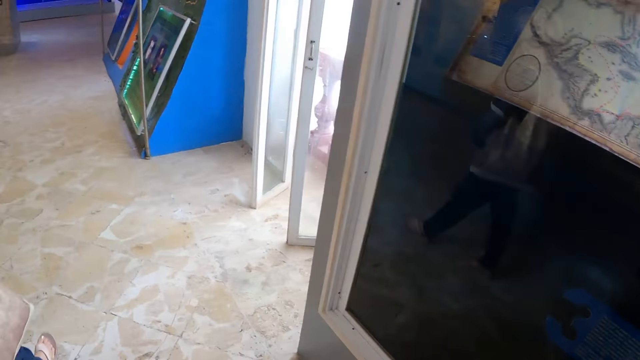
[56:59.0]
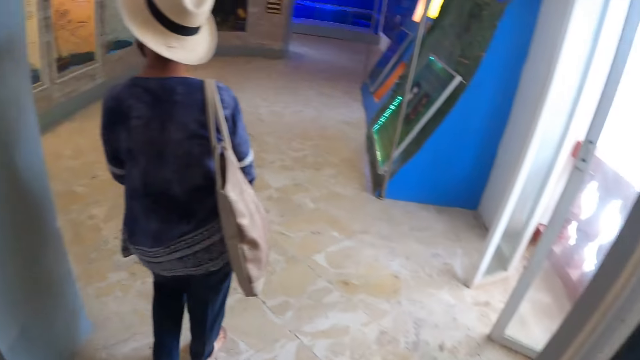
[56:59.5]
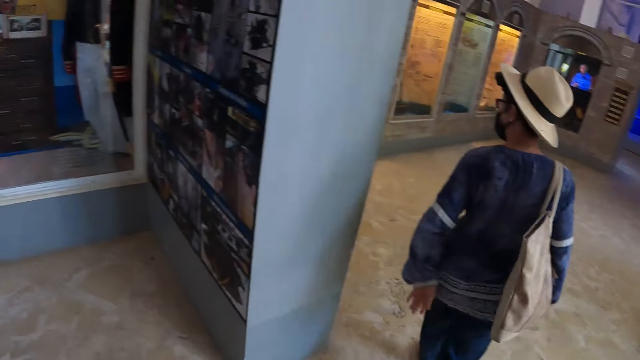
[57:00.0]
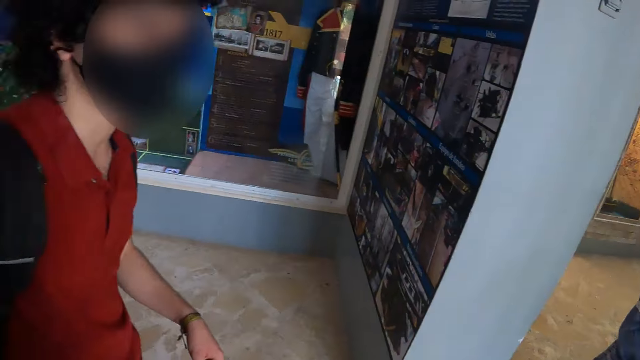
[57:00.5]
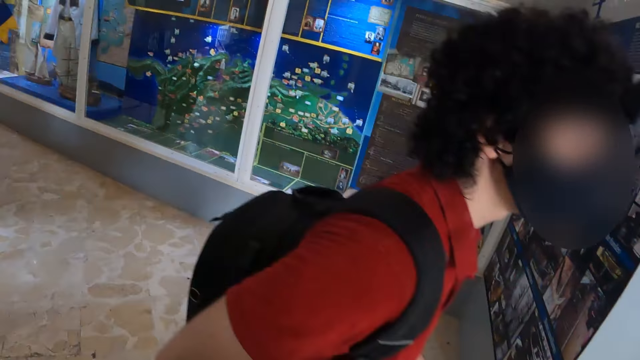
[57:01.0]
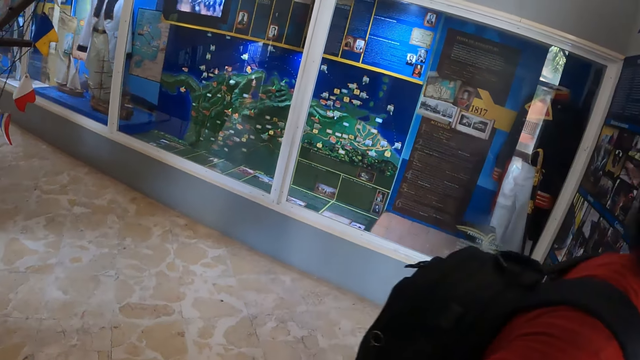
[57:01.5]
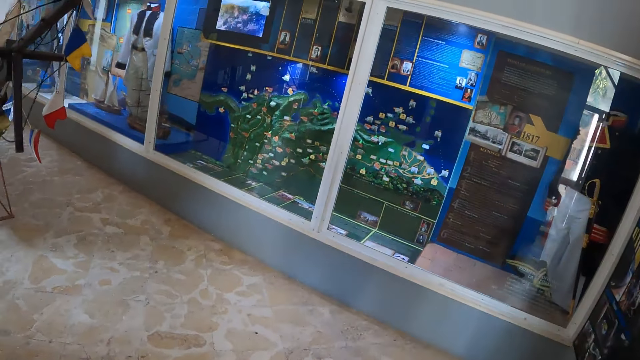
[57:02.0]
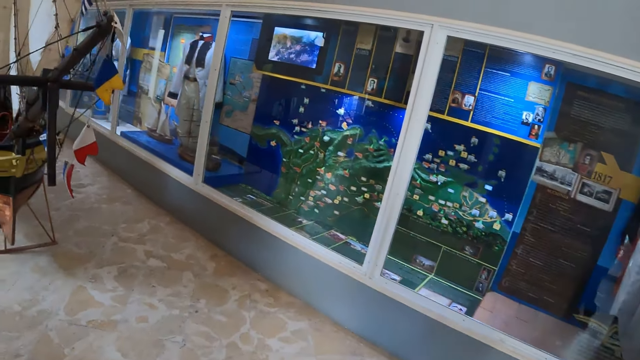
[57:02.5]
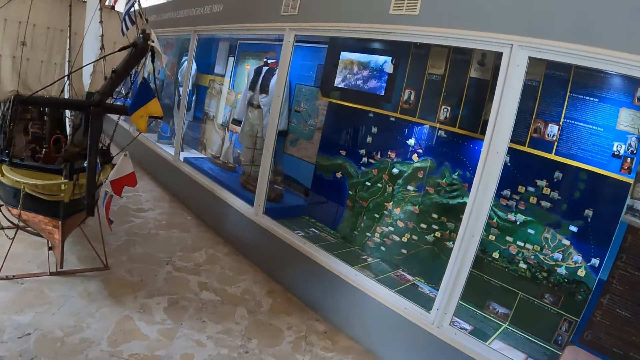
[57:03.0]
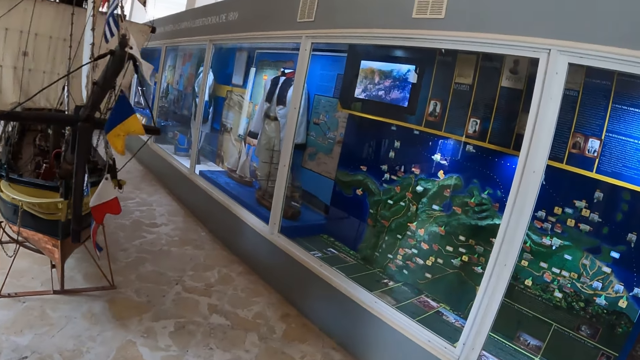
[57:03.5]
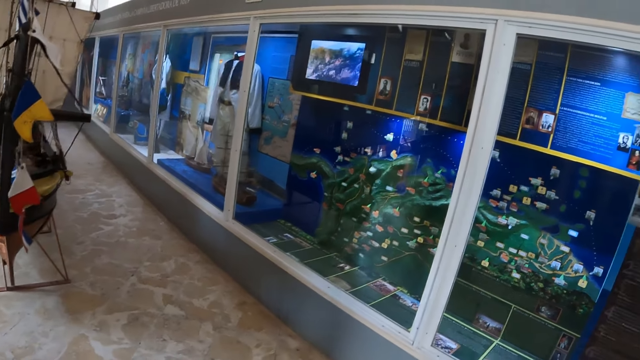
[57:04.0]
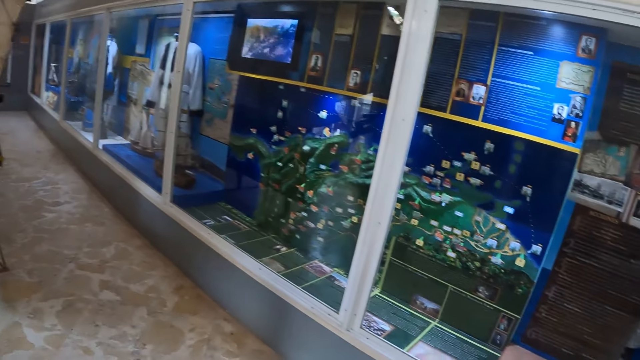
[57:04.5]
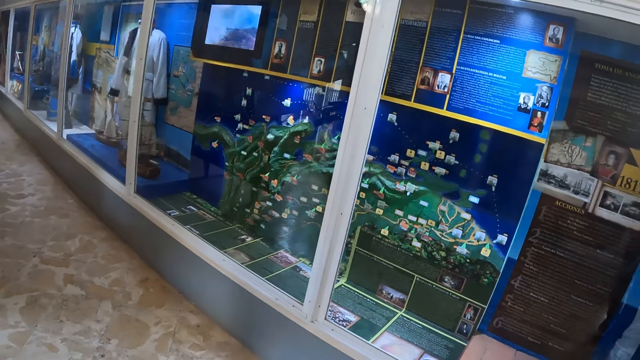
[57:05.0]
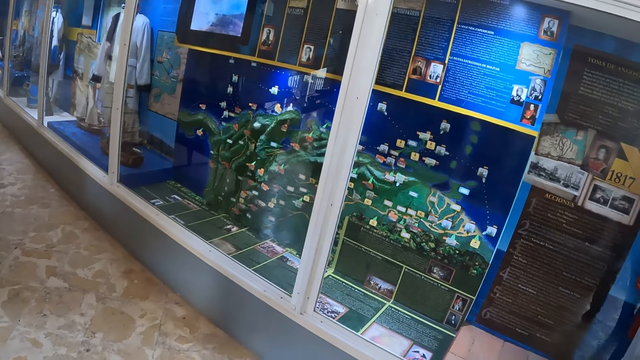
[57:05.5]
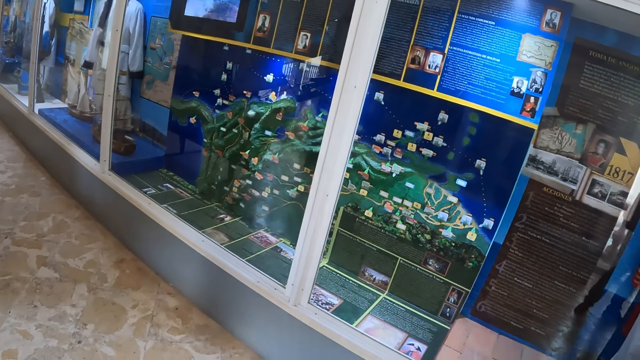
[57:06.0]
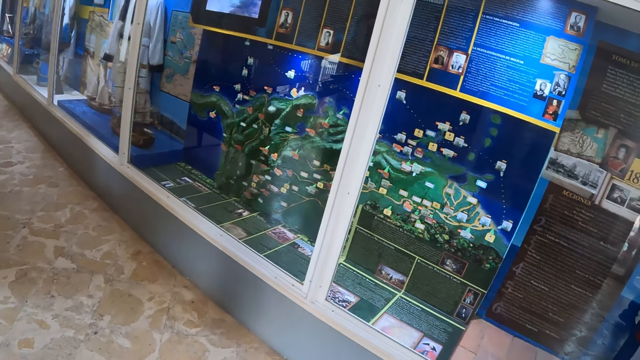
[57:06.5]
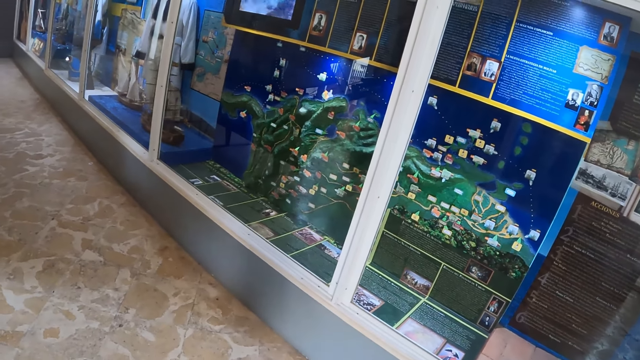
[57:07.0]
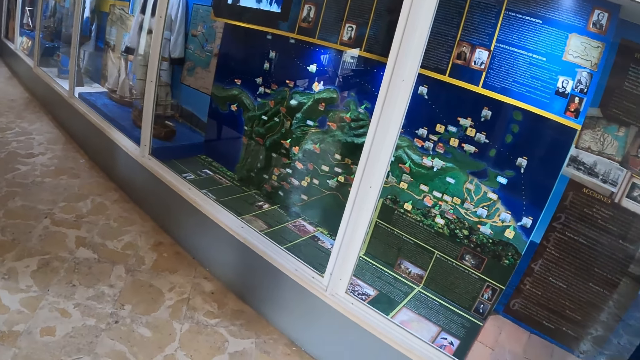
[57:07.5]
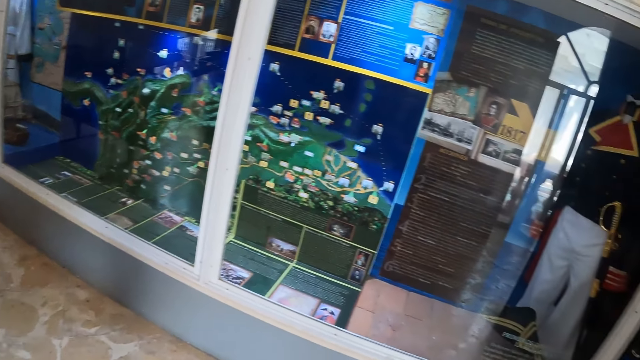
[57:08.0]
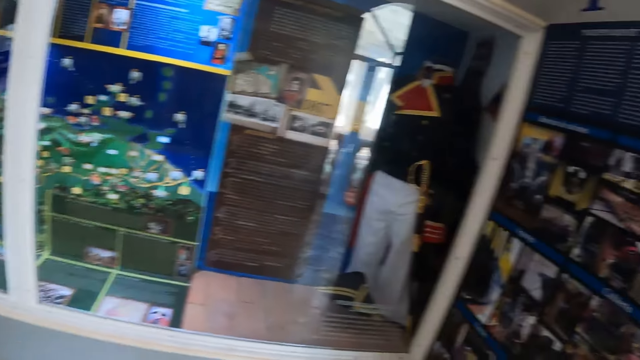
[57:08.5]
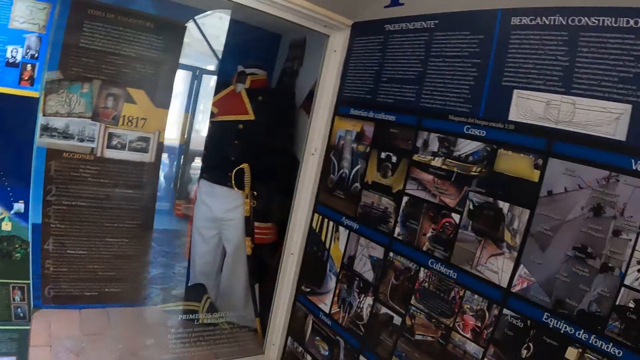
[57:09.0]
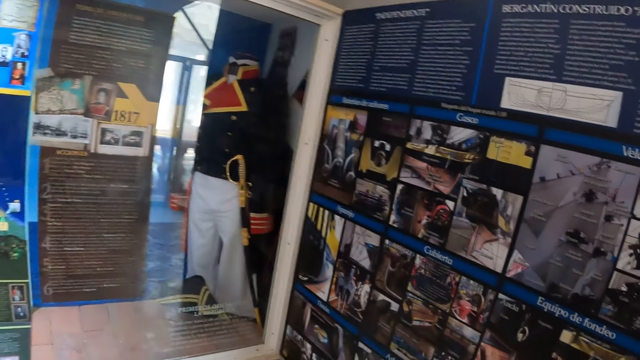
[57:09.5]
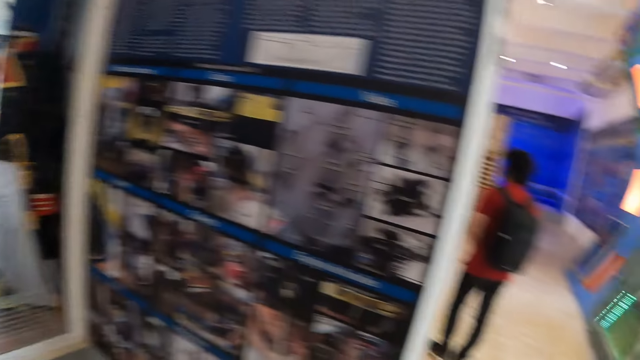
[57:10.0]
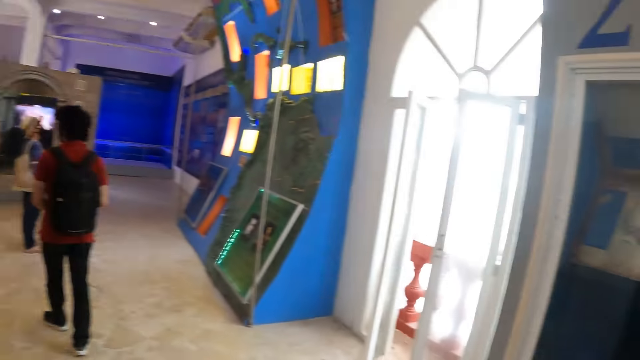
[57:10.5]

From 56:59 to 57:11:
The camera wearer looks around.

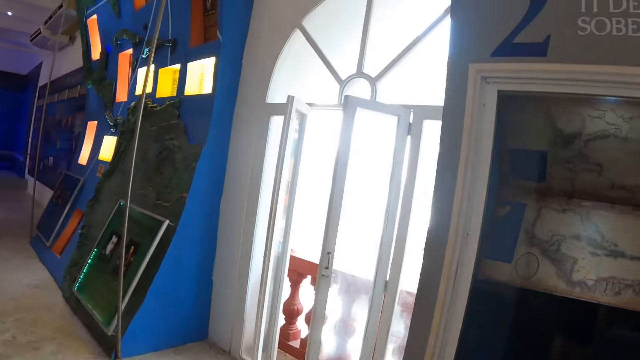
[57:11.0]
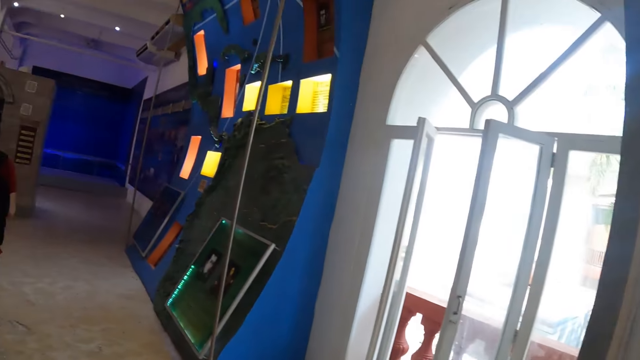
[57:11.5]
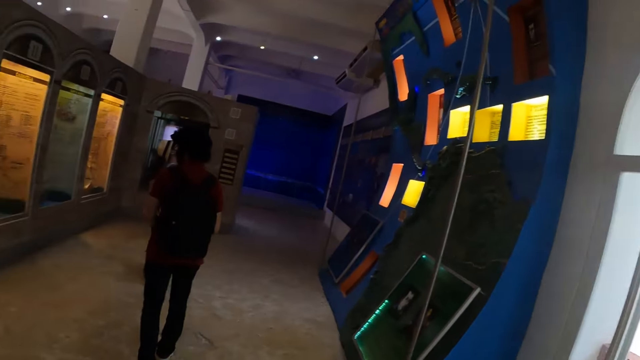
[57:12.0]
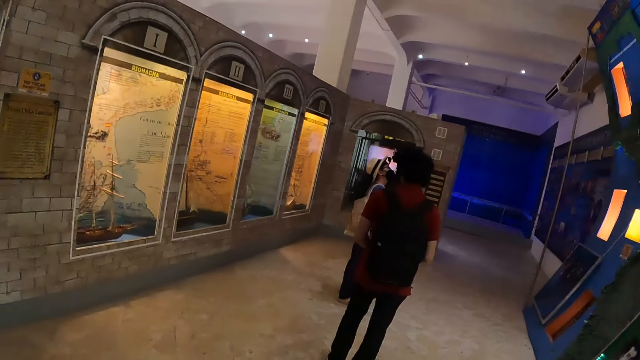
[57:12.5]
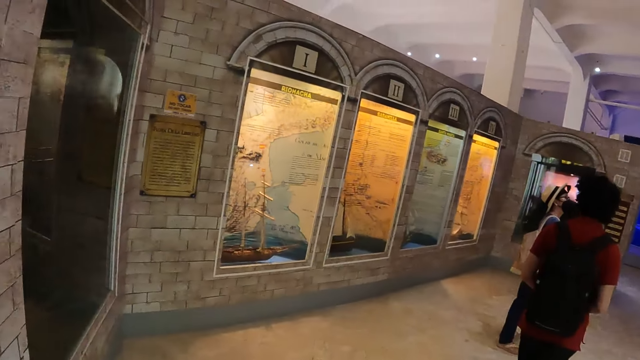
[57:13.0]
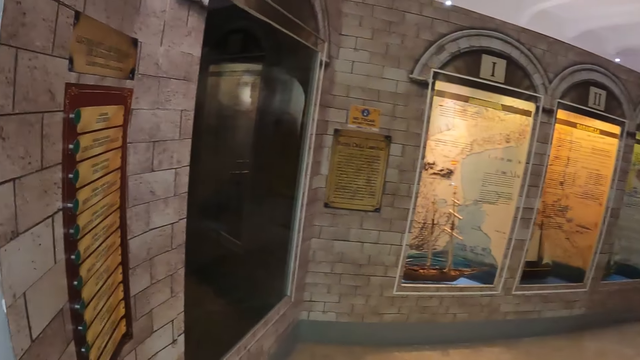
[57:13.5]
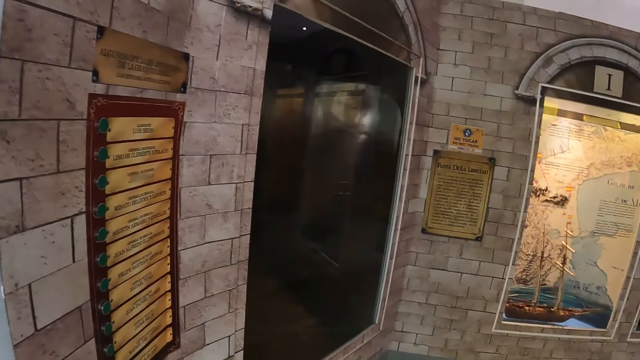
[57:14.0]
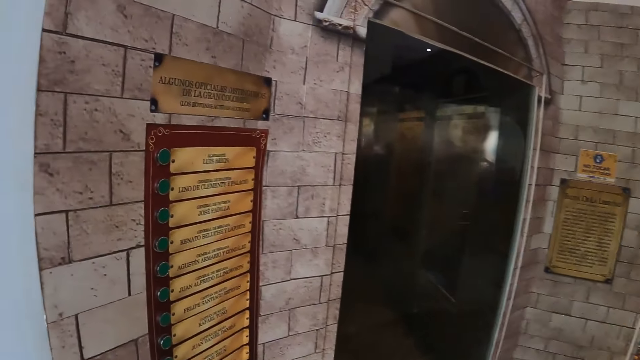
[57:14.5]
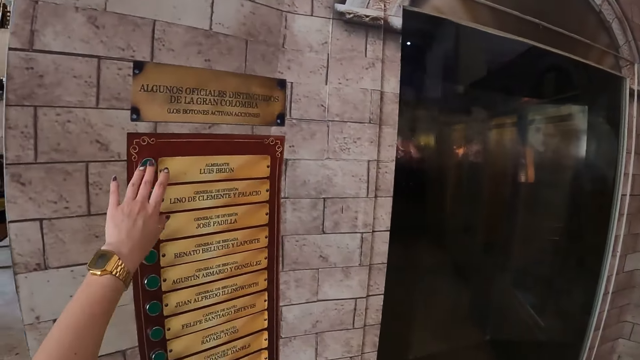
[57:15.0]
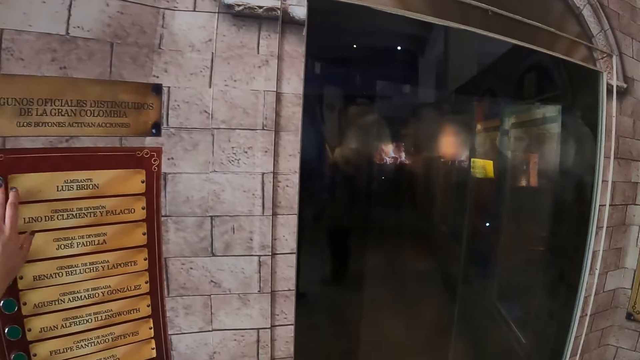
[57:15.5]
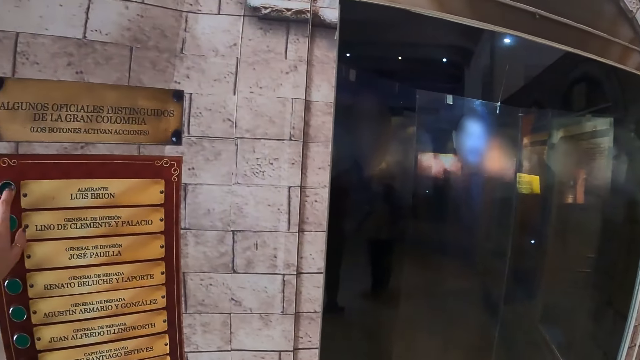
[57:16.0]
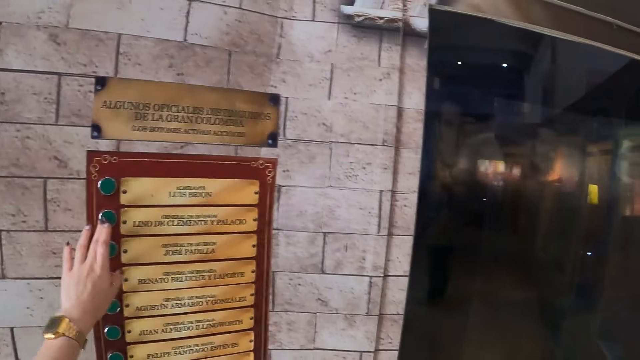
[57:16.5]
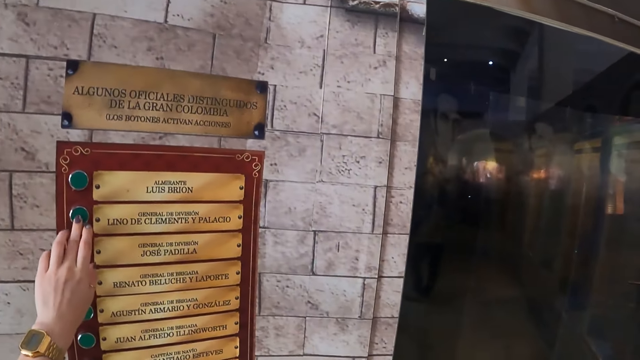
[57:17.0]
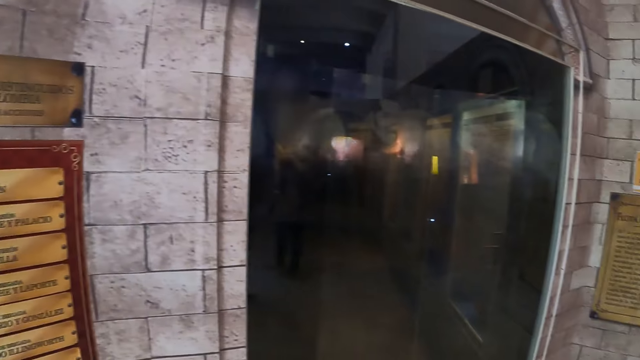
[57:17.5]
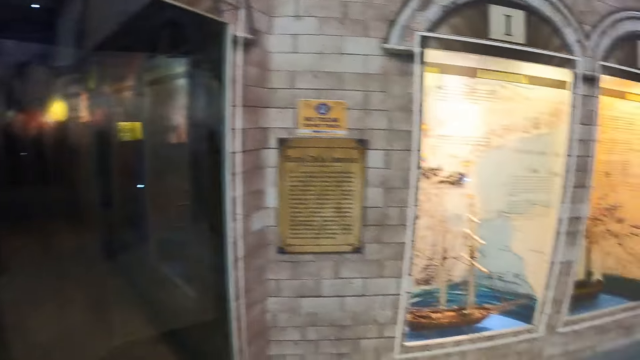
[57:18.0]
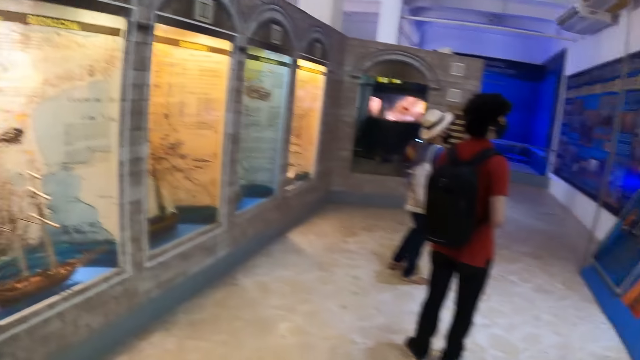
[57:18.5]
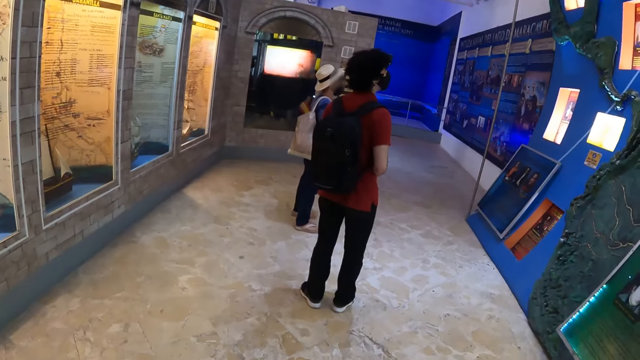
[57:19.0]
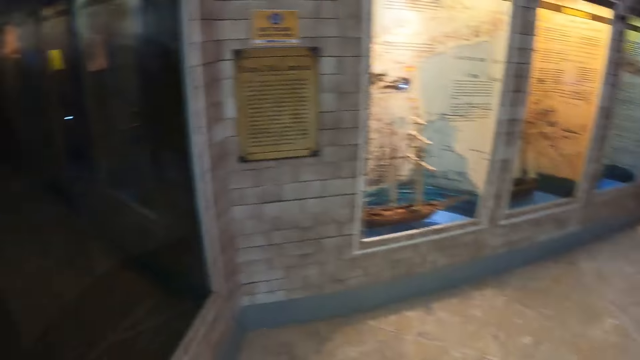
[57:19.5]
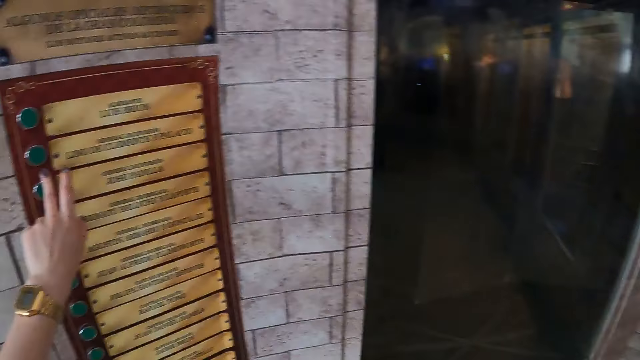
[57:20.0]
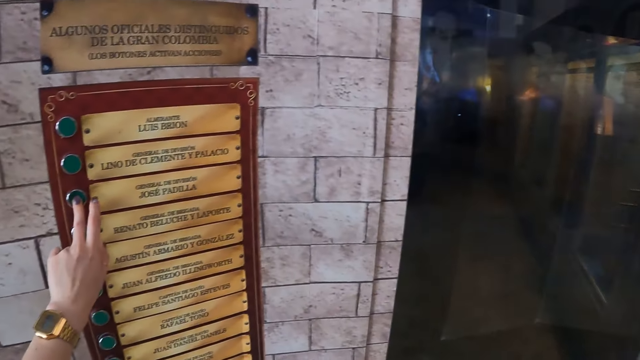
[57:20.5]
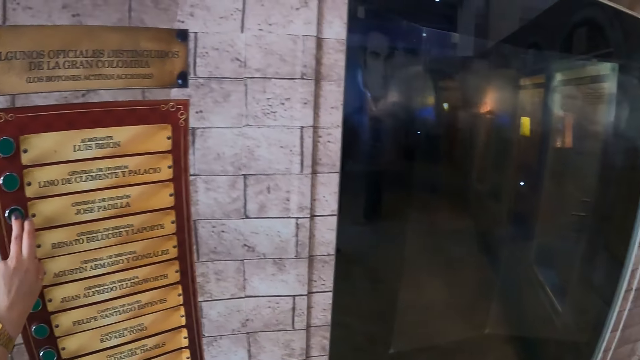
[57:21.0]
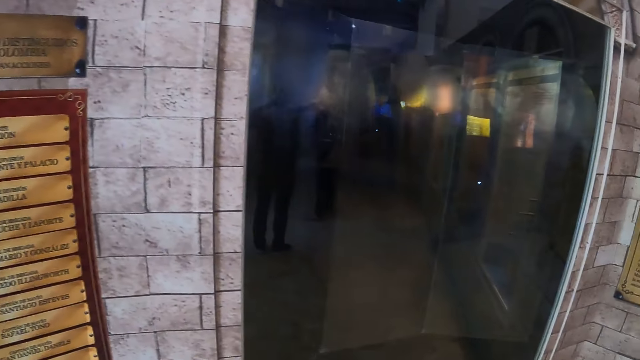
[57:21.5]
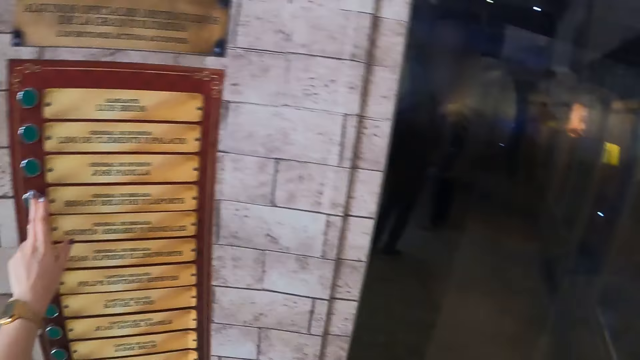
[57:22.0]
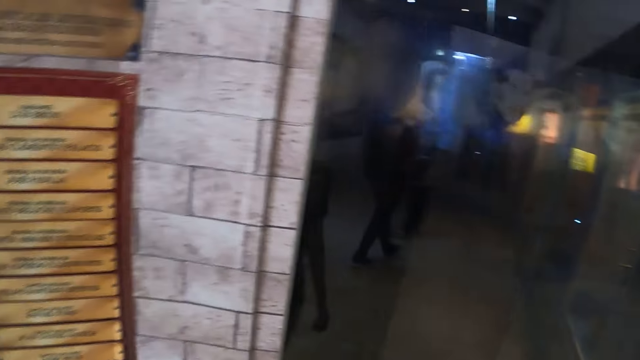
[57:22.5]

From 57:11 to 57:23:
The camera wearer presses a button. They look at the screen. They press the button. They touch the art on the wall. They look around. They press the button.
